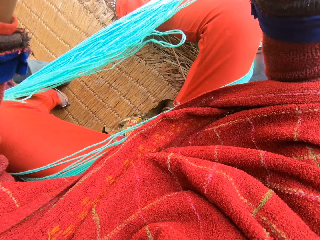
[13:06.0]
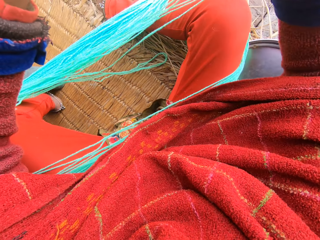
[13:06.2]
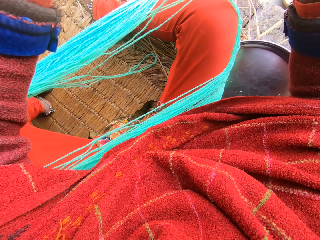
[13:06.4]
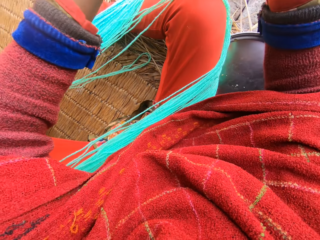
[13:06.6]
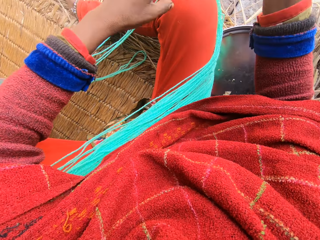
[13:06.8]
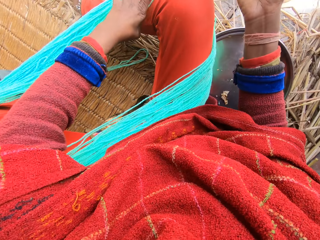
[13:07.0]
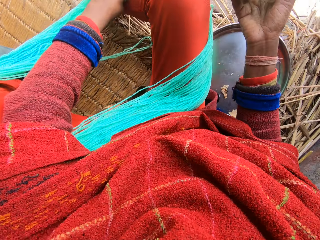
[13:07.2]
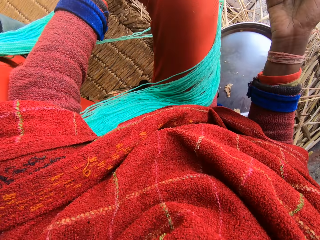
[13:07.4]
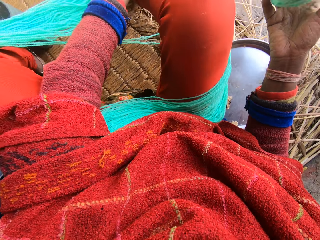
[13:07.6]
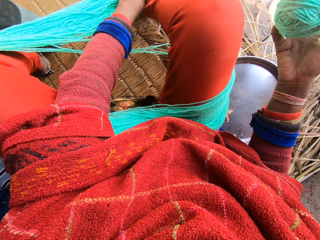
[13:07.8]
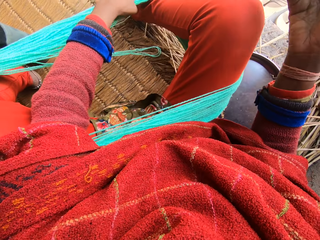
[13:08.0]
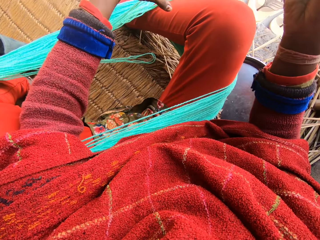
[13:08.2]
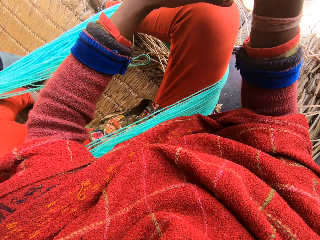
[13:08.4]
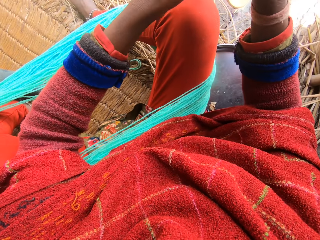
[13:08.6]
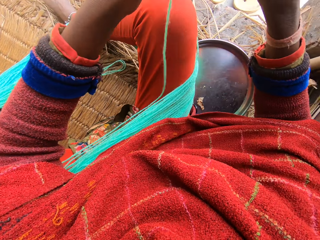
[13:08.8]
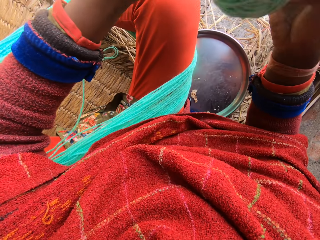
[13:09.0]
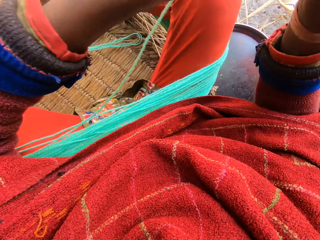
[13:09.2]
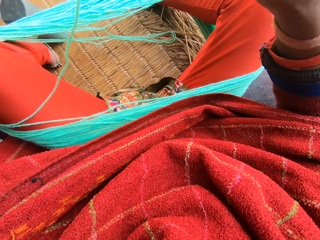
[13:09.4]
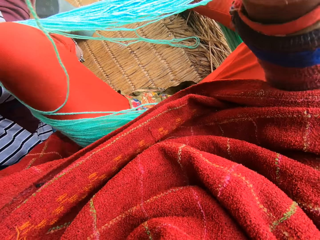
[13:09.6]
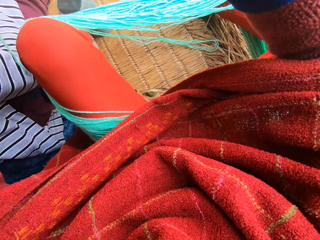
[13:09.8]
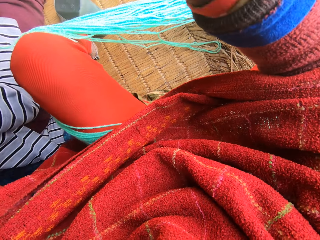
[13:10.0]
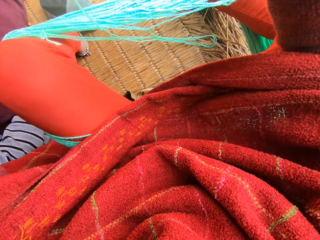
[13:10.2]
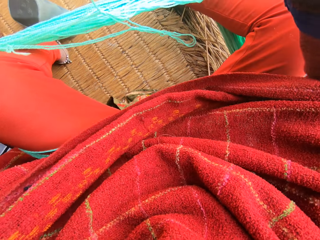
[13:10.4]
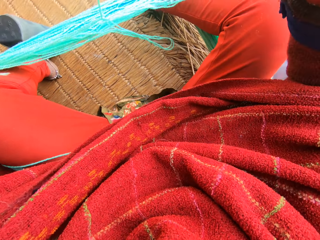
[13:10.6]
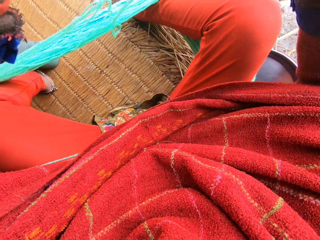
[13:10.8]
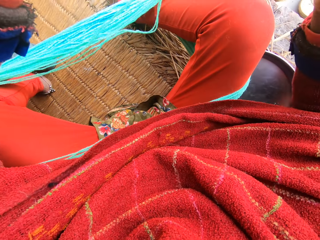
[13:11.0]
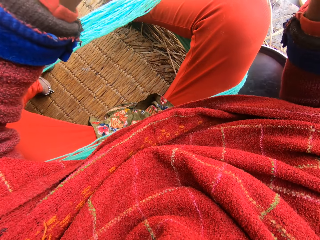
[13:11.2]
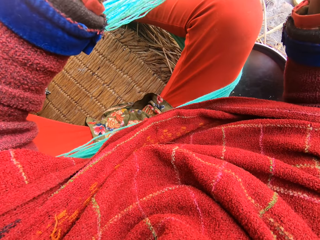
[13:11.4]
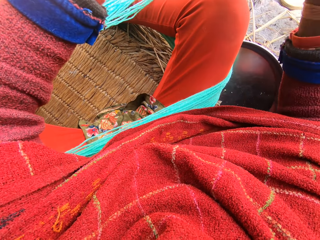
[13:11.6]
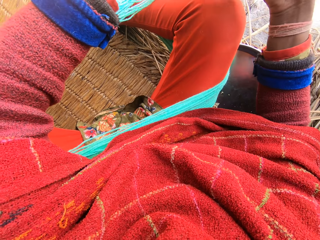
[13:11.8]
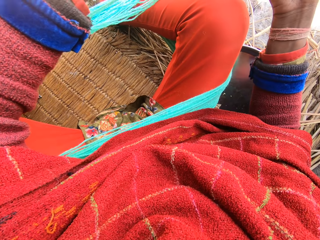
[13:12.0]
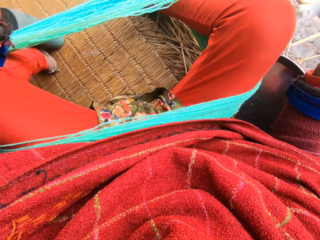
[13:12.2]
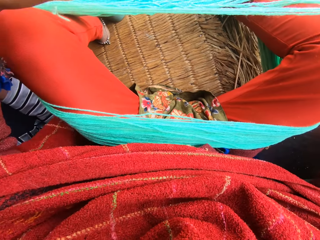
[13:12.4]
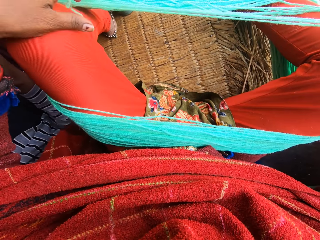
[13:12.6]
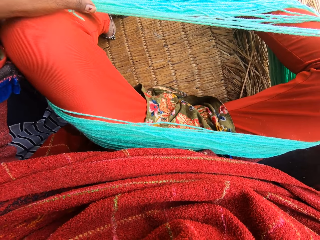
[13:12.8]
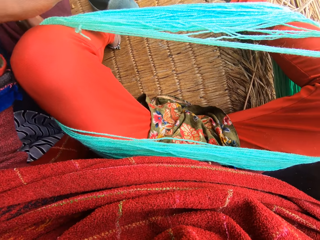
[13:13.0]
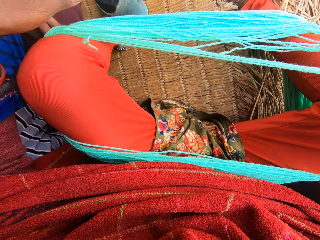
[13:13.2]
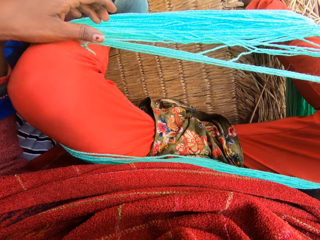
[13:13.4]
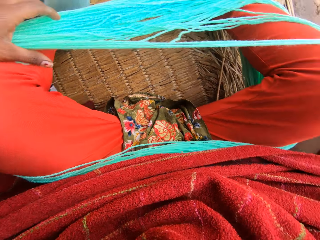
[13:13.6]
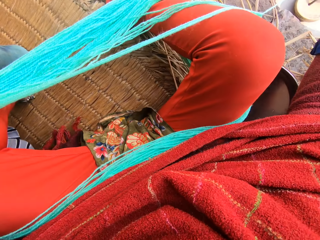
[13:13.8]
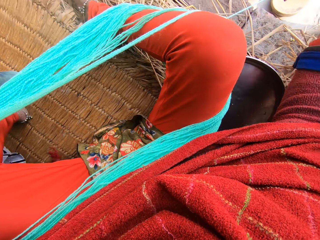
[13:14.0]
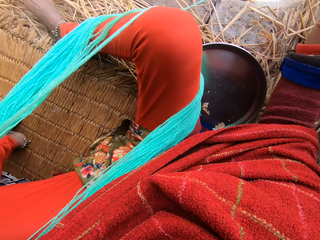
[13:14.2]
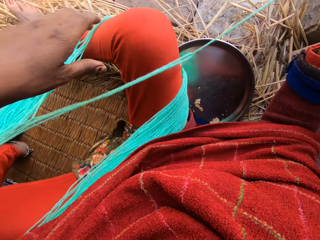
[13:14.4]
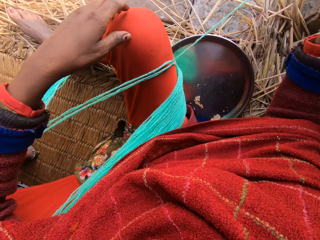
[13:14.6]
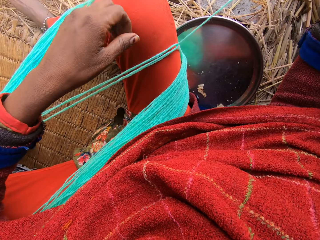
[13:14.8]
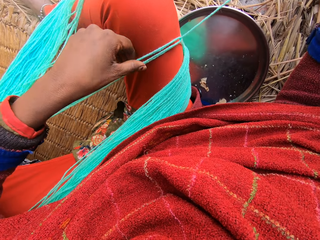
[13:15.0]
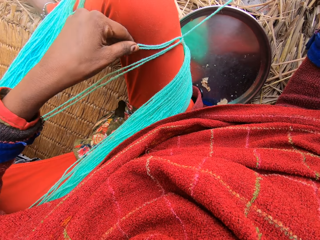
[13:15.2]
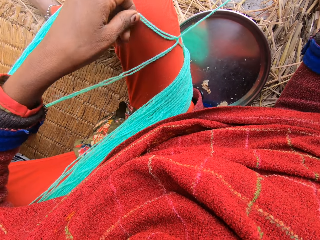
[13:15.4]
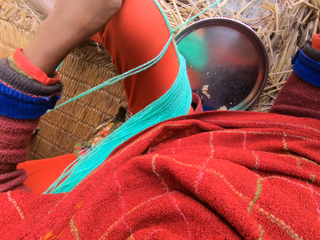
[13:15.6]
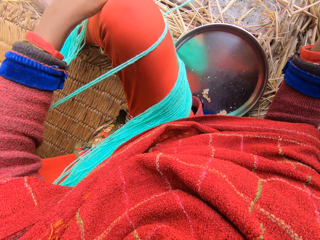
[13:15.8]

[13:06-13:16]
The camera wearer adjusts the wool.

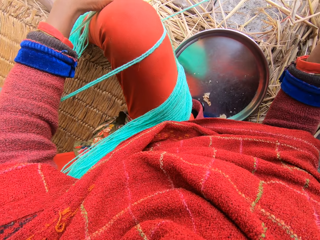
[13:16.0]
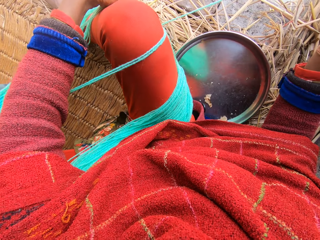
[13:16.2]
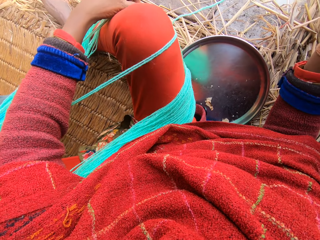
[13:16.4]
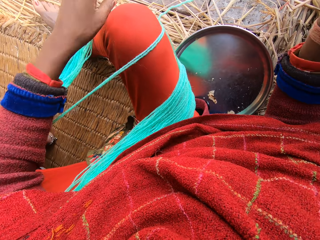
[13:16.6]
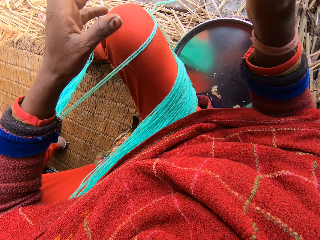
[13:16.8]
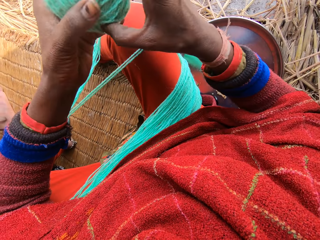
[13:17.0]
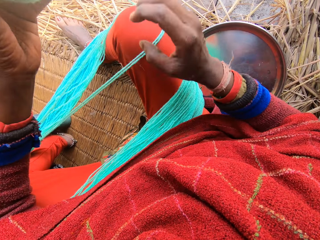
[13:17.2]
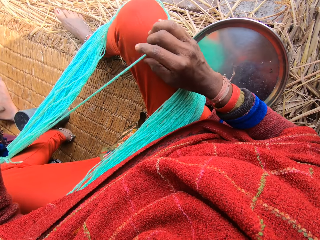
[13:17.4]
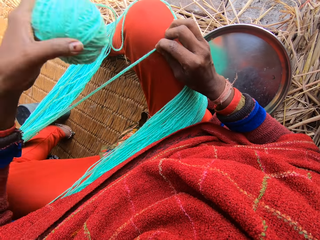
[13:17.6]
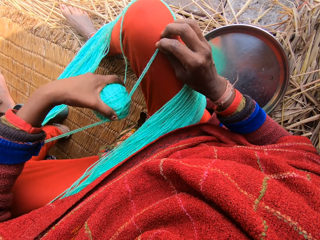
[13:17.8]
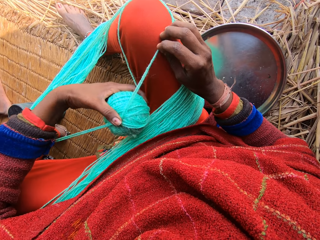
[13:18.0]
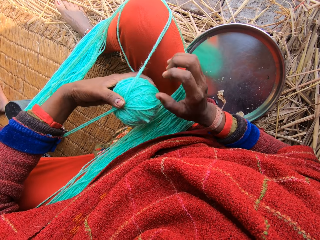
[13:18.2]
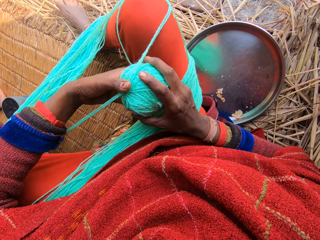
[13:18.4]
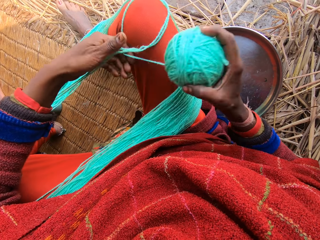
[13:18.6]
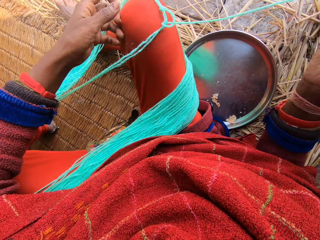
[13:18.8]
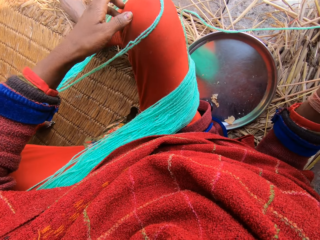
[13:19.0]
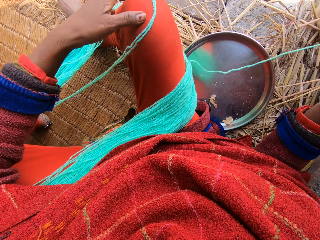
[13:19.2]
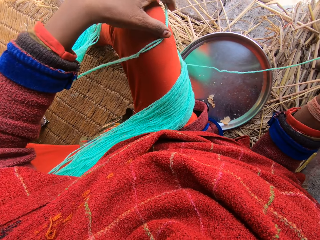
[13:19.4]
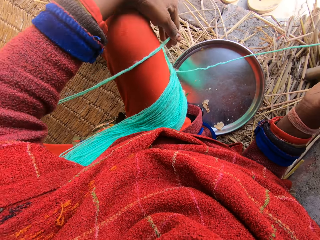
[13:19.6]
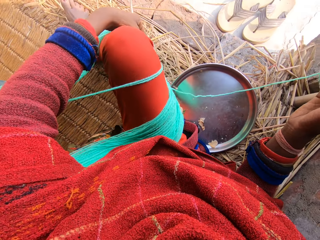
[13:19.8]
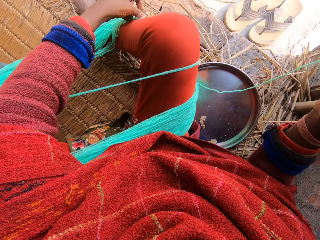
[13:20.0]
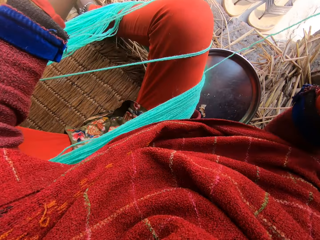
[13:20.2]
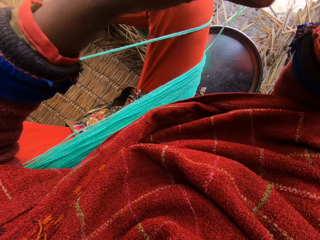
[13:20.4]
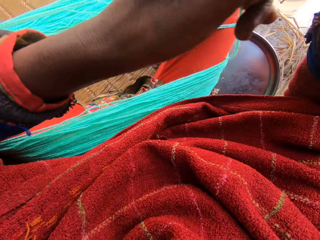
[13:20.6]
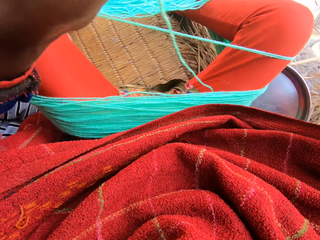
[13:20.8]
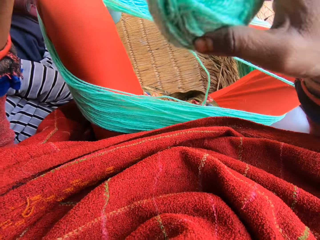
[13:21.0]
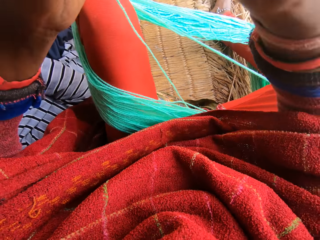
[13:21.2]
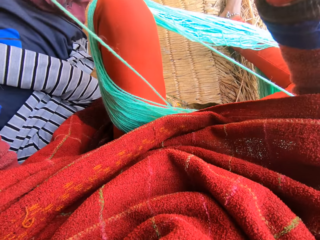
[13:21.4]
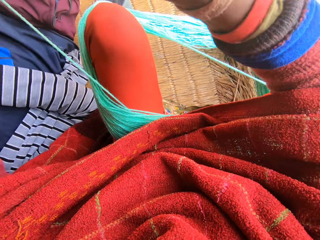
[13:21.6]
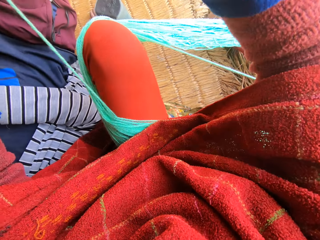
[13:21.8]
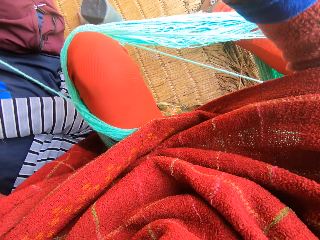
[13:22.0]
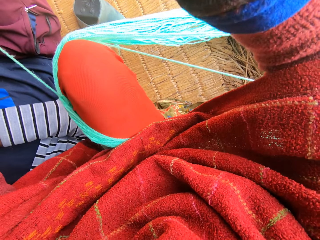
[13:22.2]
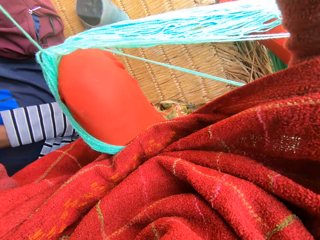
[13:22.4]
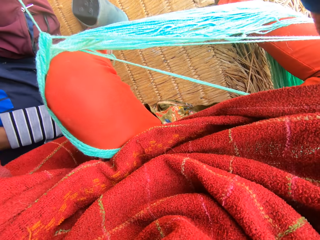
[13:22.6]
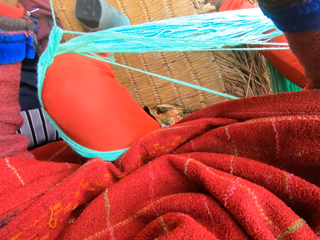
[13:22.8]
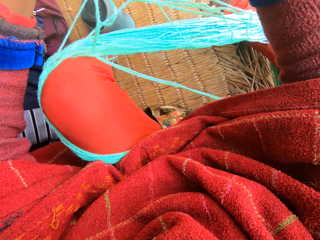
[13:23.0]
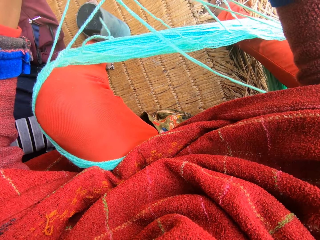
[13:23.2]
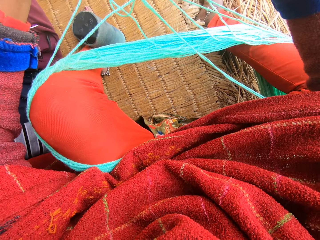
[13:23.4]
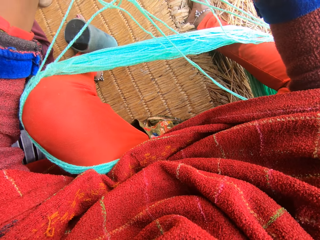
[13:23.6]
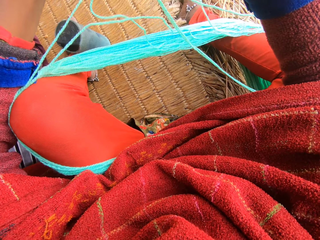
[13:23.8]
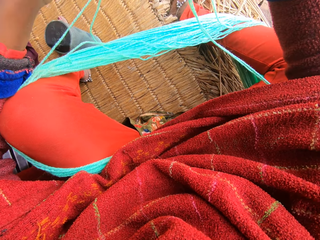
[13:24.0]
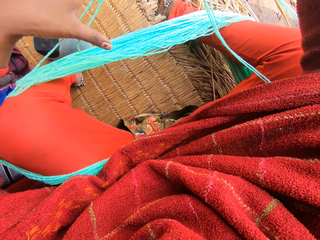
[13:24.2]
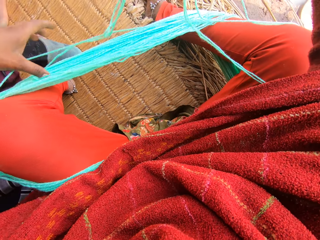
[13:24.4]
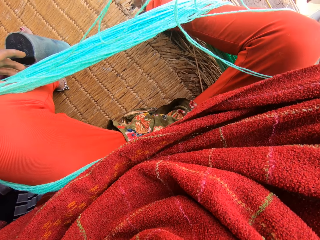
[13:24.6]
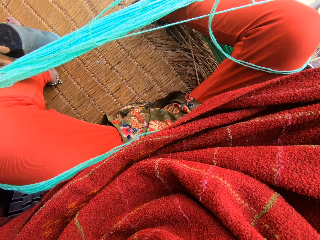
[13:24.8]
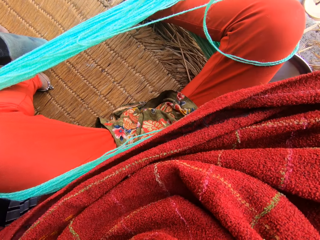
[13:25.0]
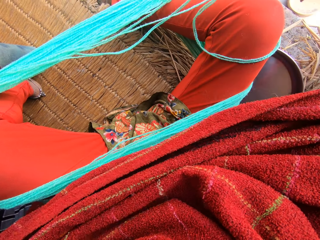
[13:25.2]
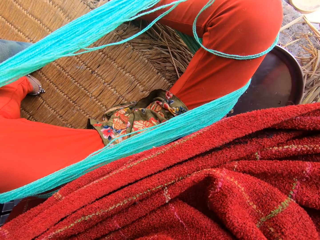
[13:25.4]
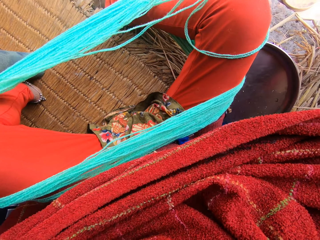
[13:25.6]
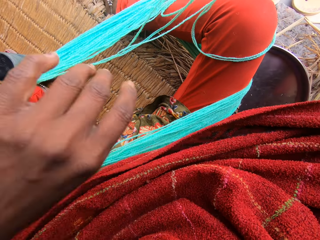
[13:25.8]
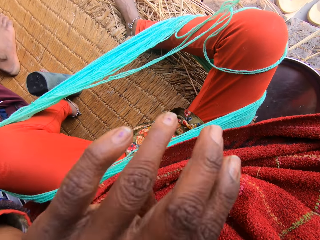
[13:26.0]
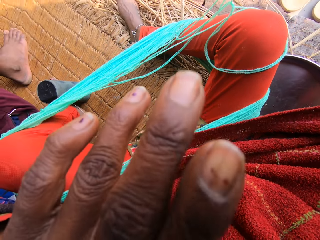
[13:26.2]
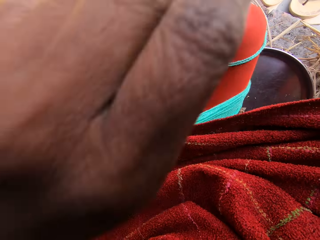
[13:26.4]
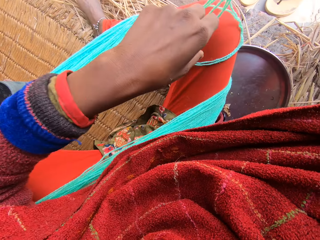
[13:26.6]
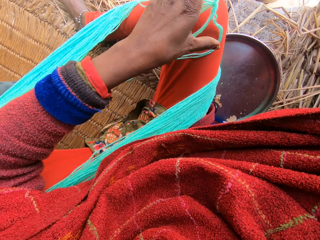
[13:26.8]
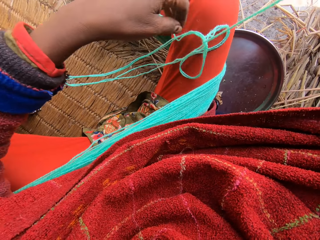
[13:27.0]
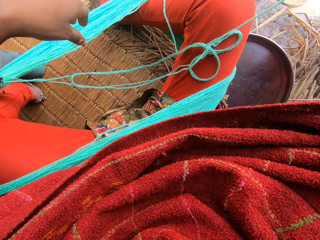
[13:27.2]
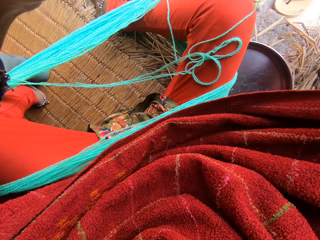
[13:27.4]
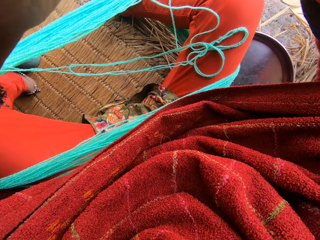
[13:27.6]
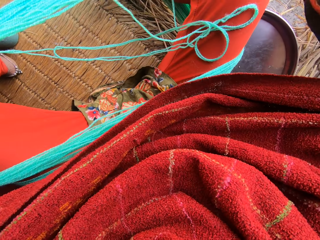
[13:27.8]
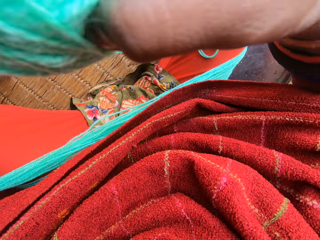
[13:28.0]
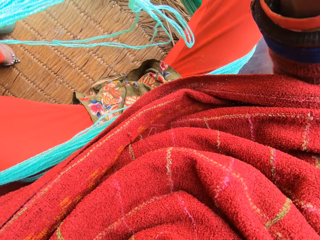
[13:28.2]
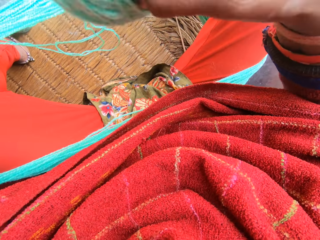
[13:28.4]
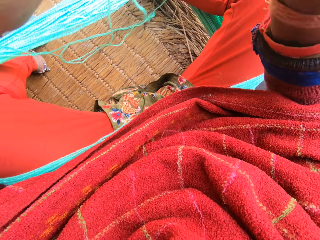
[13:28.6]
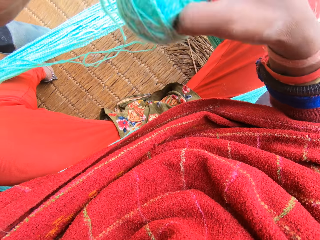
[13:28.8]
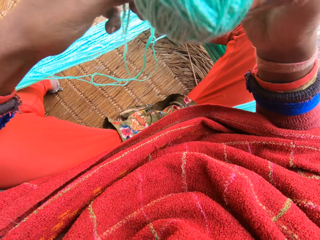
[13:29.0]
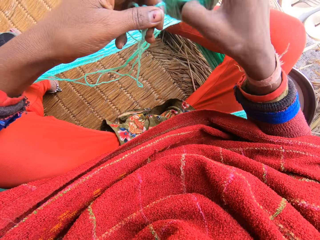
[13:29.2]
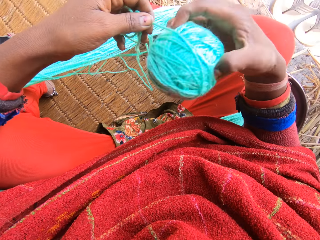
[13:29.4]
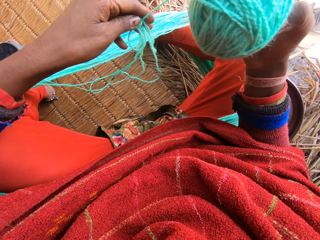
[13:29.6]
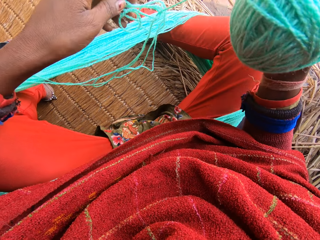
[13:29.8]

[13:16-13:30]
The camera wearer passes the yarn from her right hand to her left hand. She passes the yarn from her left hand to her right hand. She wraps the yarn around her knees. She adjusts the wool. She reels the wool. She adjusts the wool. She cleans her face with her left hand. She reels the wool.
